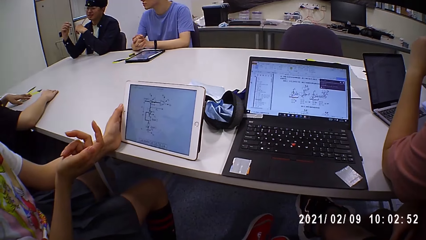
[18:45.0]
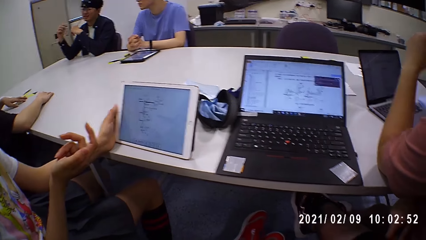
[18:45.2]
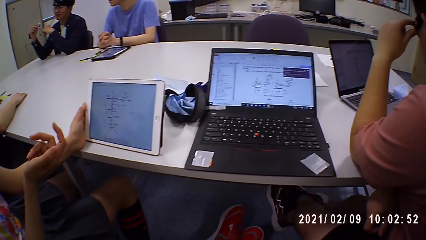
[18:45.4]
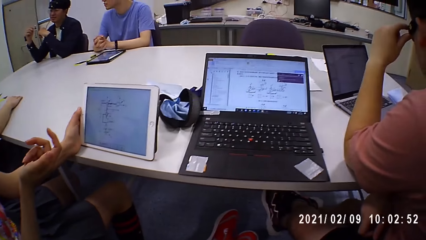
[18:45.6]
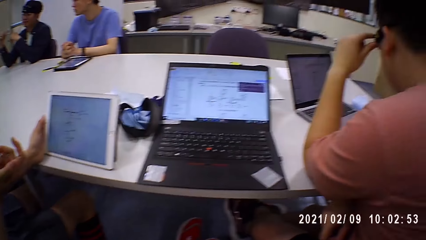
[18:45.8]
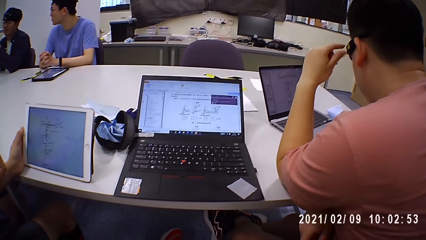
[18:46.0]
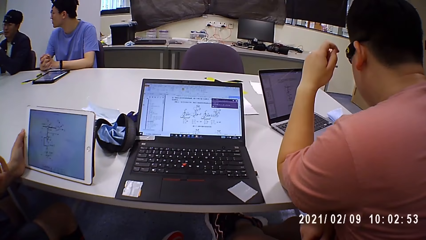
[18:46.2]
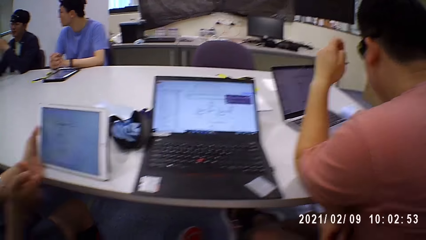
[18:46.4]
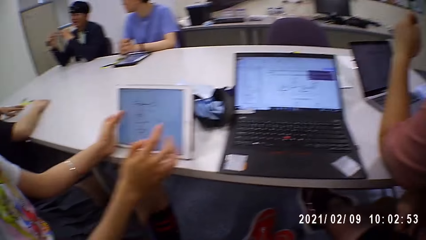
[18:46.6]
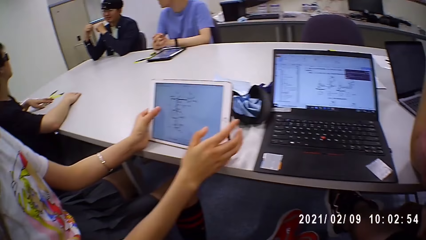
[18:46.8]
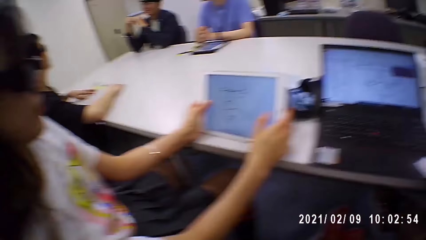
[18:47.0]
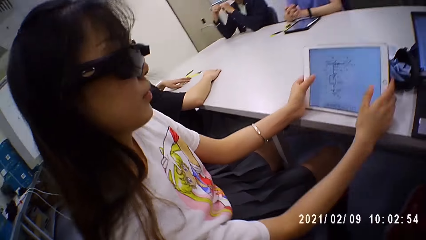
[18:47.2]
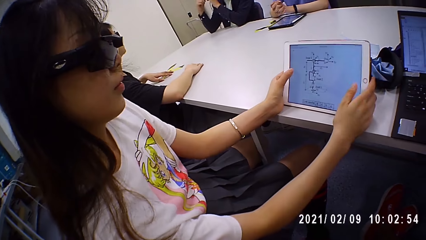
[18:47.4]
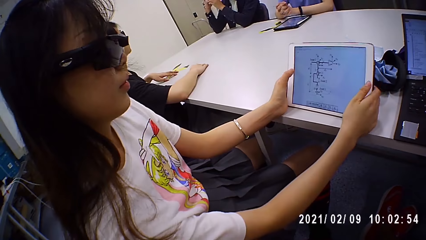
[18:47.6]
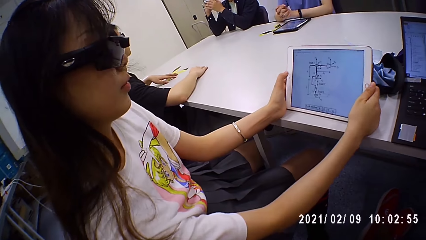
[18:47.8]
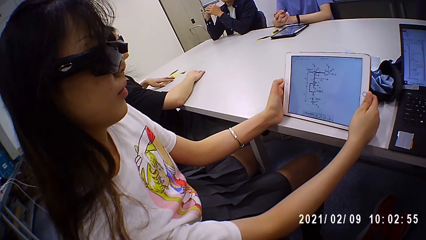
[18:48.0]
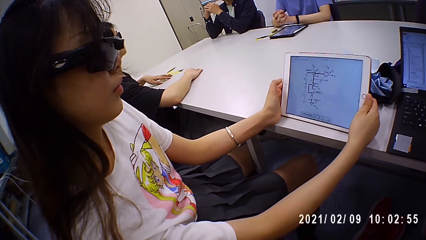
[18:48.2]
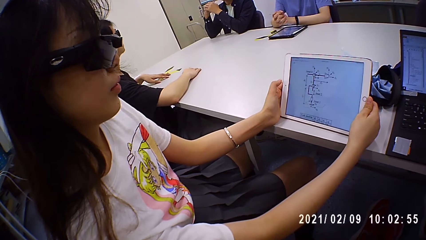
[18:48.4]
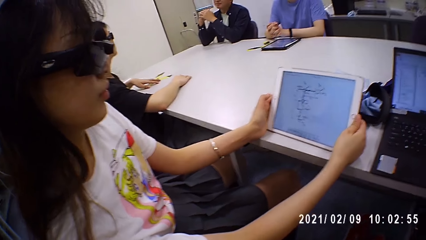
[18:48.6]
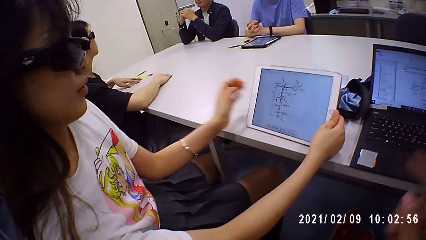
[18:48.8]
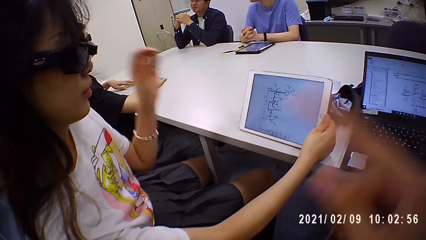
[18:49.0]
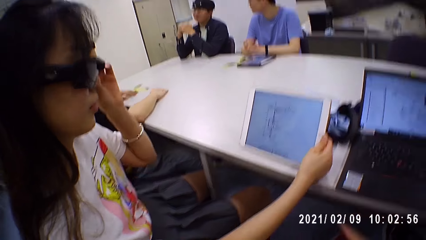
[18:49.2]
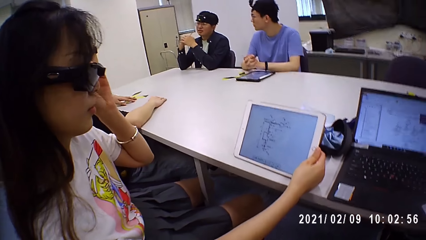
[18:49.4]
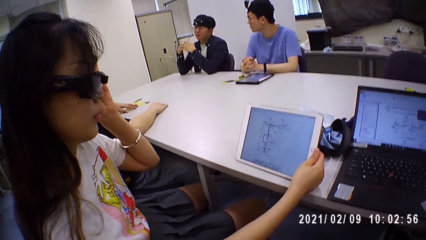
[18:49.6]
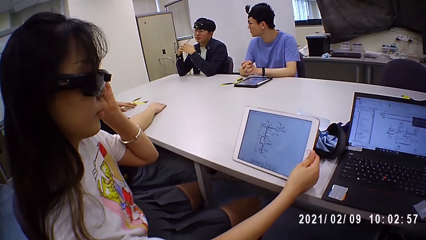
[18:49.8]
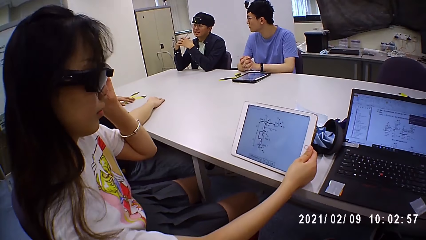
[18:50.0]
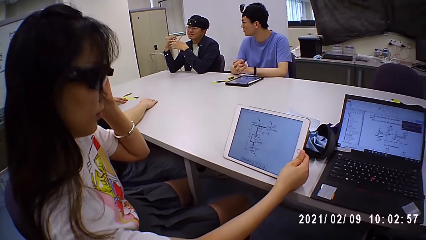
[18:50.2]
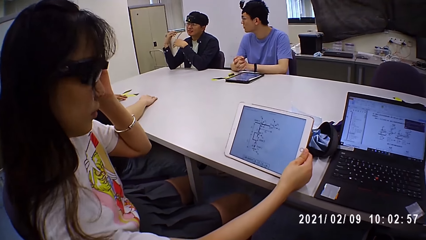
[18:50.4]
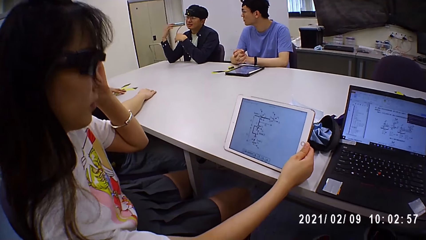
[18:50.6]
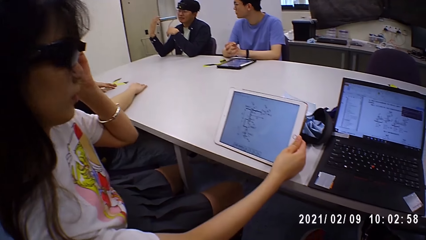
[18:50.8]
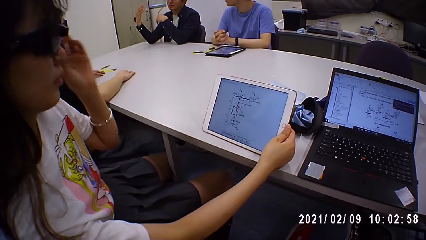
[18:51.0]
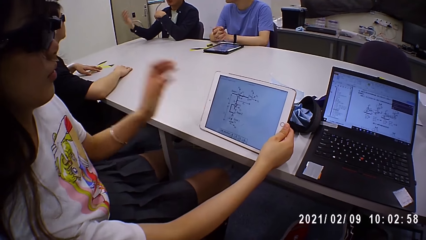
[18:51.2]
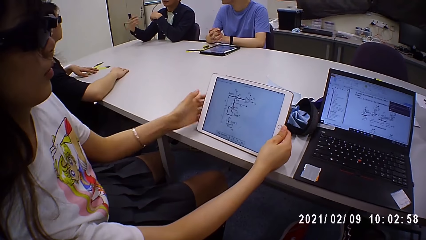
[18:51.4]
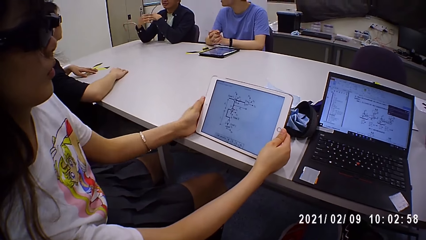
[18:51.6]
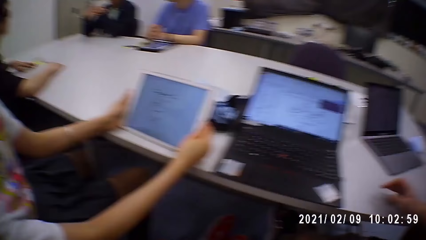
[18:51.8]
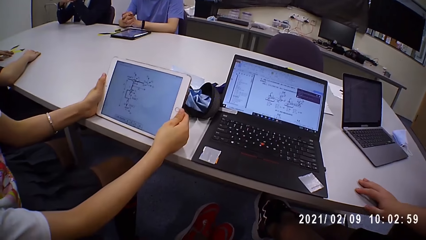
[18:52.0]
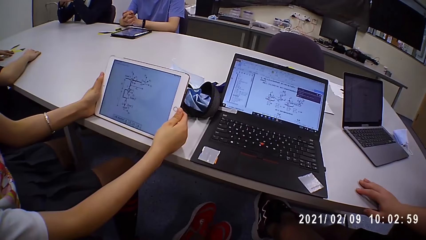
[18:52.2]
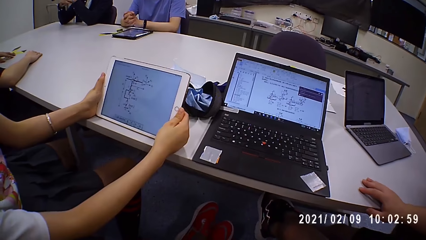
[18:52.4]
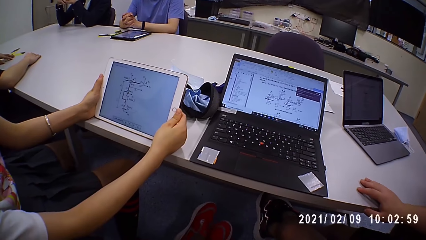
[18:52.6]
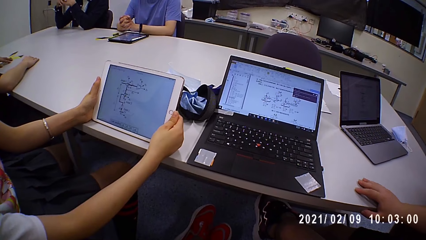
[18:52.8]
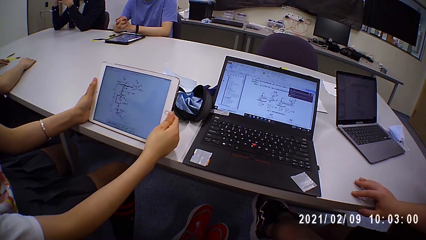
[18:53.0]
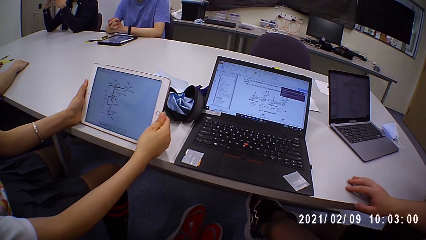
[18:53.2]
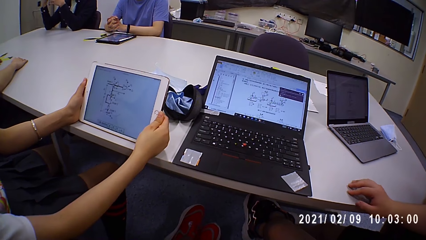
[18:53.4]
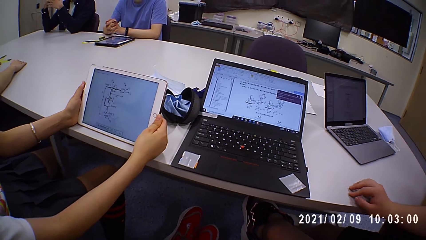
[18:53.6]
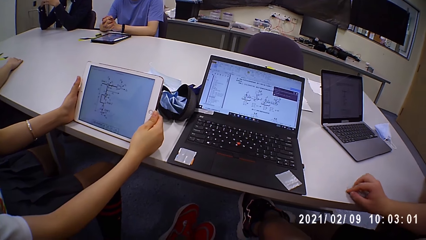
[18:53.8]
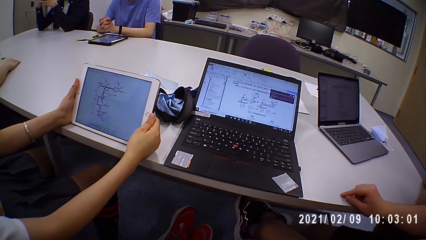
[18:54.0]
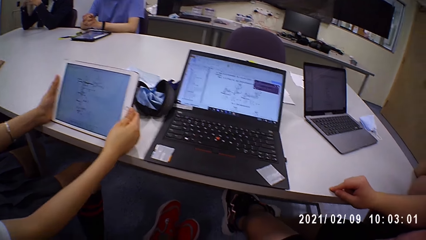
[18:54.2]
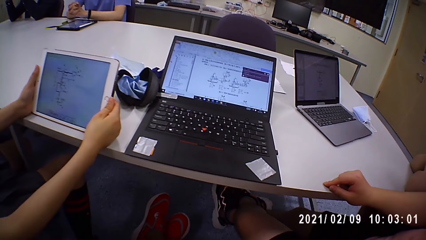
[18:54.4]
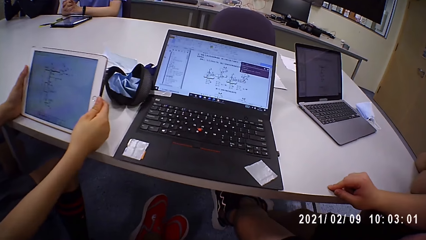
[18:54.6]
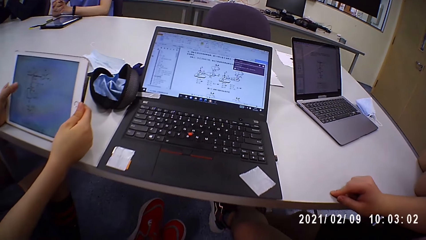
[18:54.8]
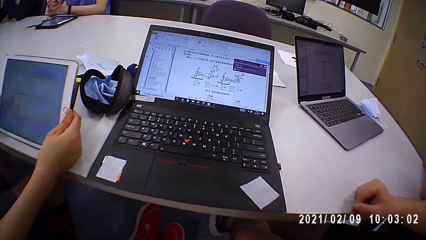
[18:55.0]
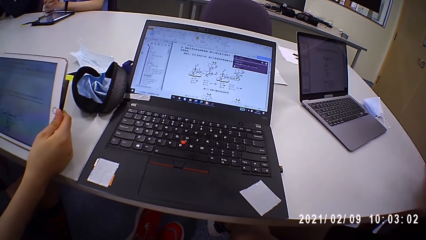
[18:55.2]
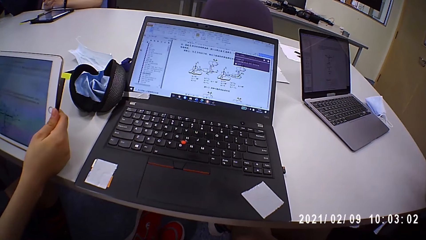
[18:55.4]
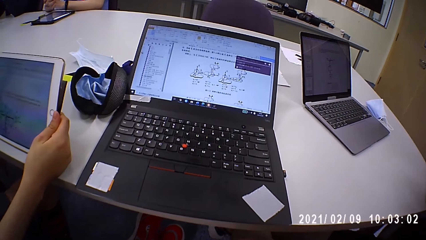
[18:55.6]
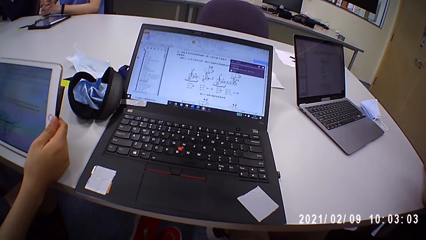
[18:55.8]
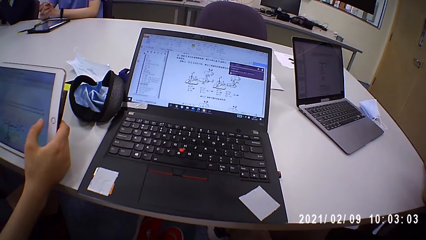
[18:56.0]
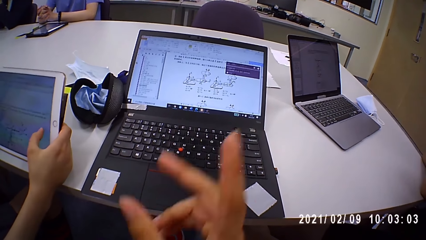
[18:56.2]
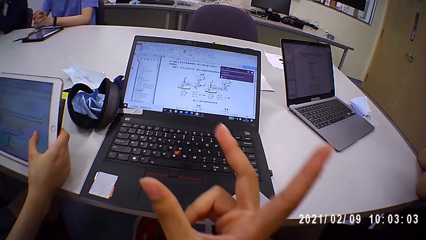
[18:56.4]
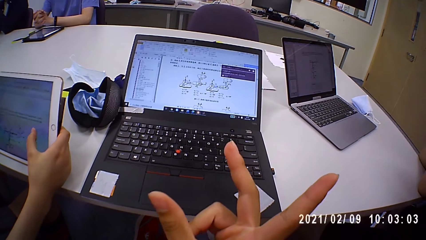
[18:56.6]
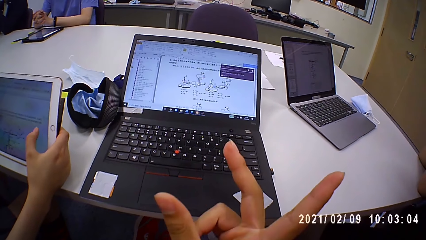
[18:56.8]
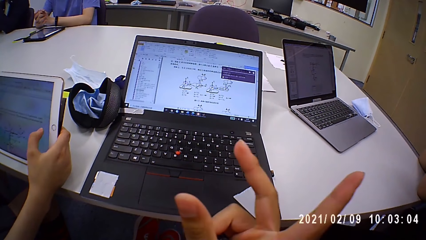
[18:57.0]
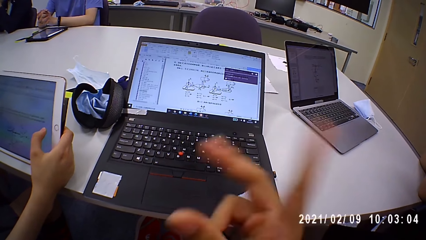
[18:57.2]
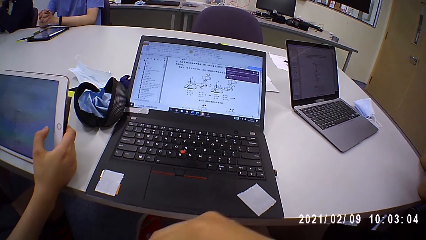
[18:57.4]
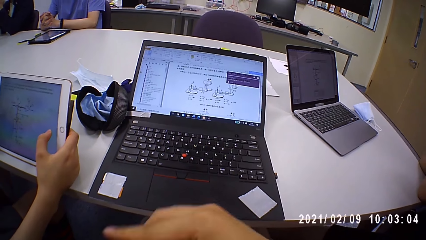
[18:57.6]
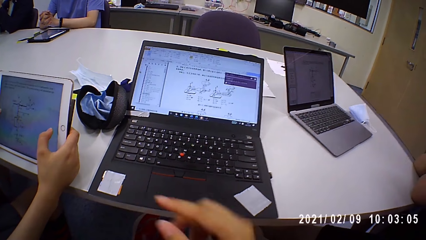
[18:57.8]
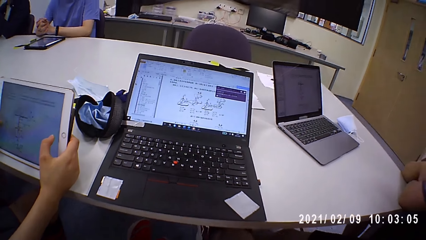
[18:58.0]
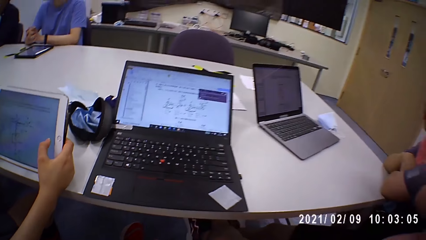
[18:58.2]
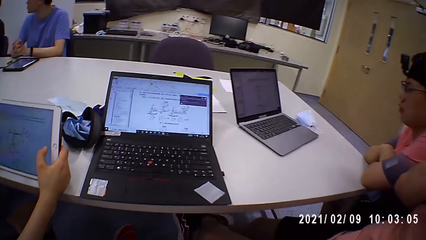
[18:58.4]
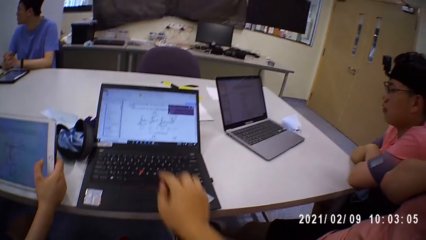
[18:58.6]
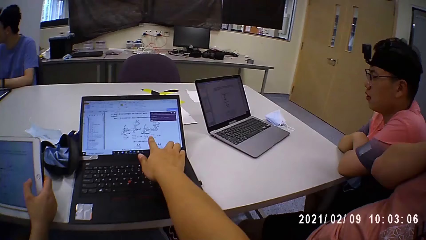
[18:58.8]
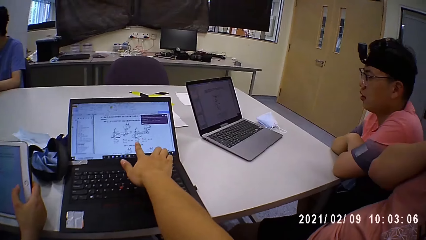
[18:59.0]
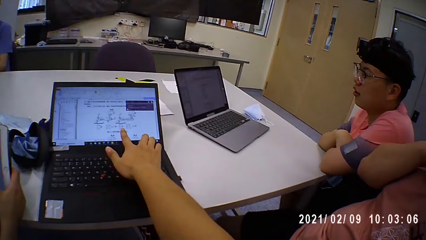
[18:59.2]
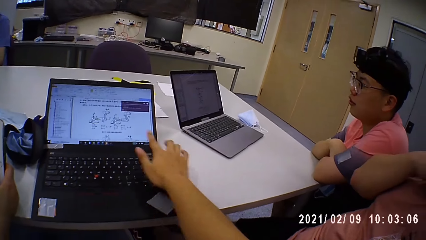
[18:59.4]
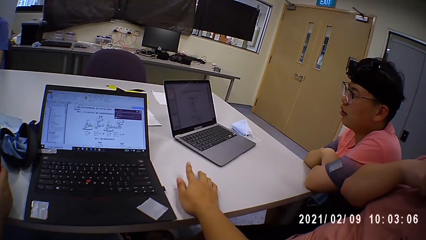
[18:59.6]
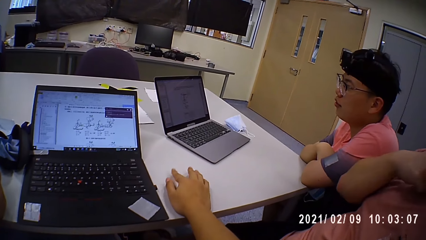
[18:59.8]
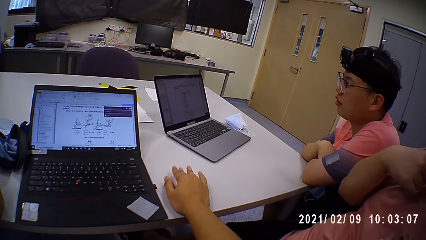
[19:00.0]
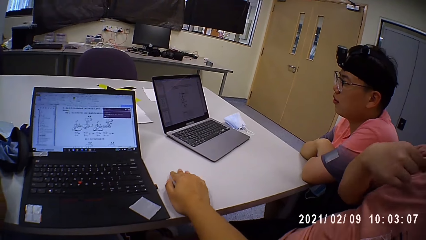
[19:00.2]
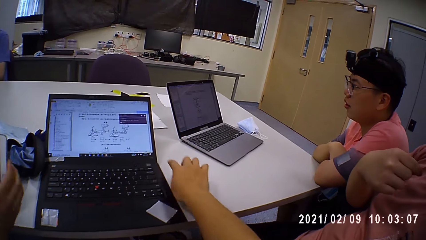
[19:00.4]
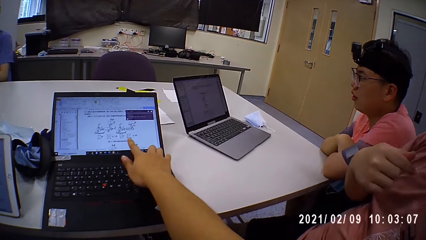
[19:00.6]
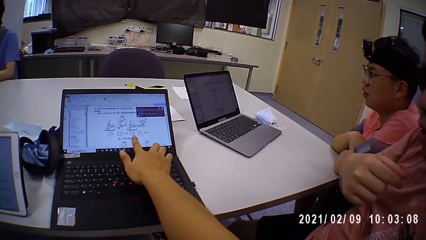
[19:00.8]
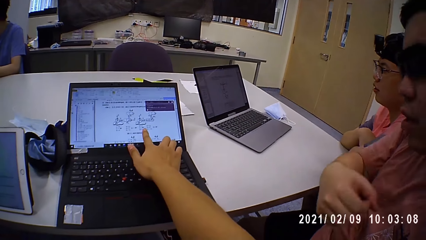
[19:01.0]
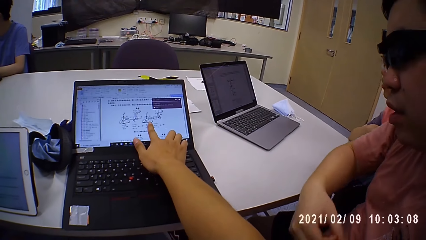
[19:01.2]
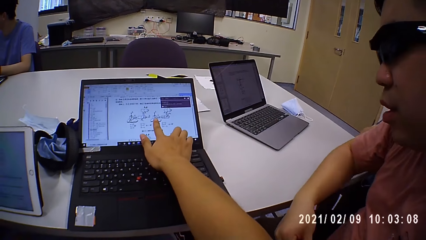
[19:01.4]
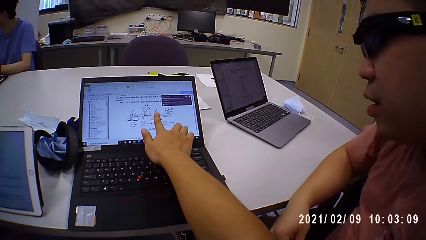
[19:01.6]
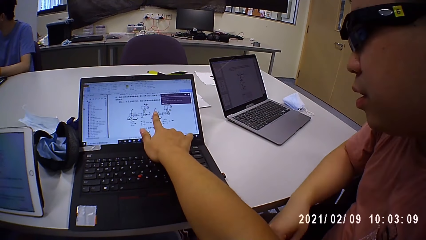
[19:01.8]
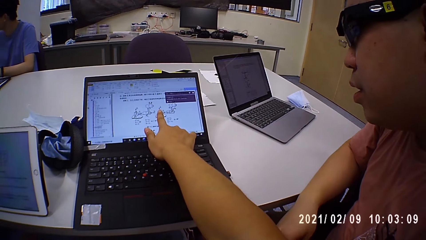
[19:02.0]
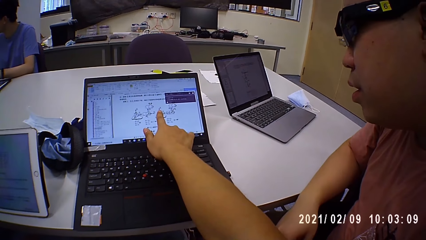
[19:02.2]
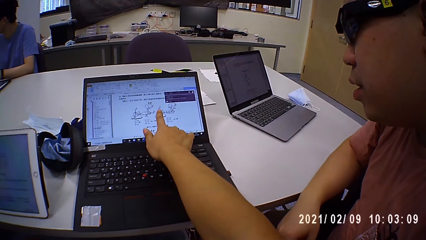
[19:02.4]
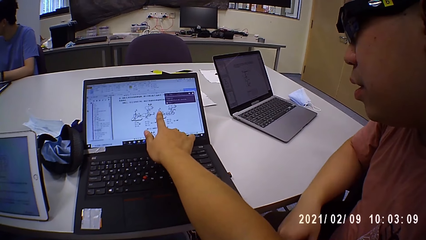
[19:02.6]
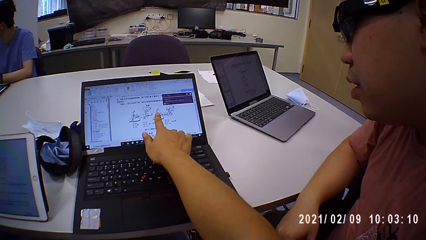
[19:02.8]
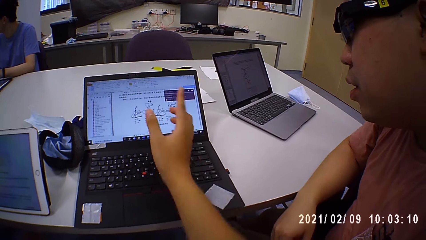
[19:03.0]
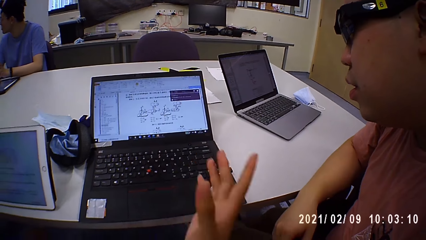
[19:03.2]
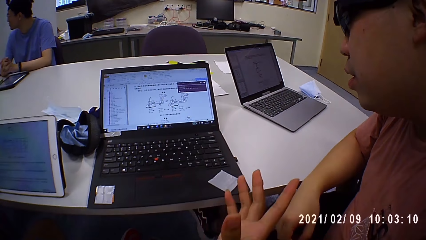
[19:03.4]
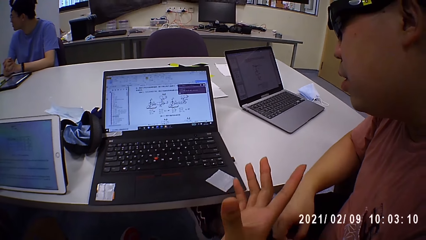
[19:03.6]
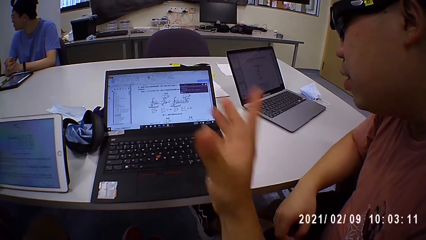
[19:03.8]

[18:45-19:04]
A person adjusts her goggles. The person scrolls on the tablet. The camera wearer shows data on the laptop. They point on the laptop on the table. Another person sits next to a third person. The third person looks on the laptop of the camera wearer.
